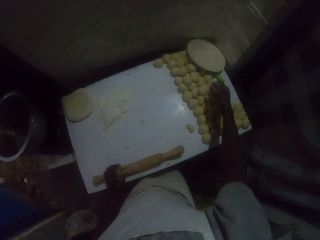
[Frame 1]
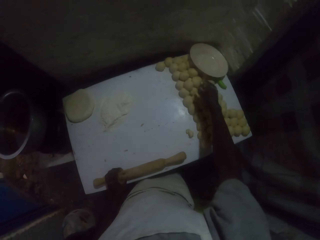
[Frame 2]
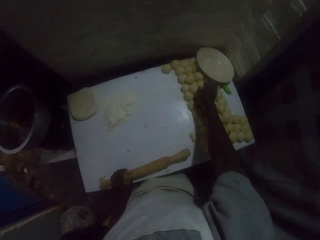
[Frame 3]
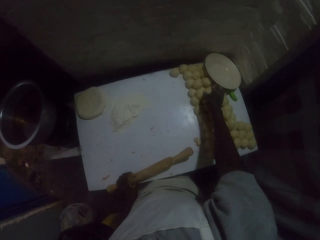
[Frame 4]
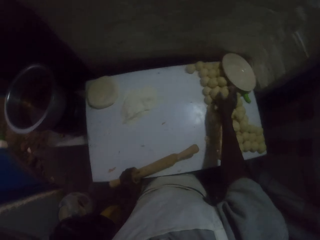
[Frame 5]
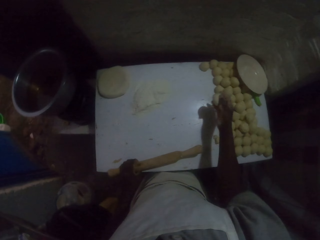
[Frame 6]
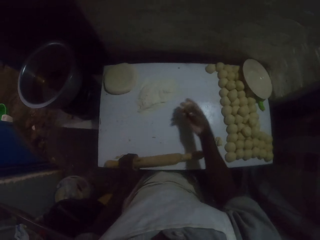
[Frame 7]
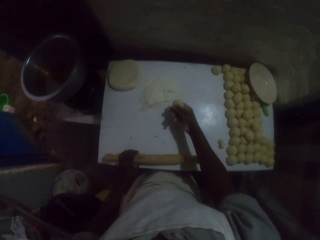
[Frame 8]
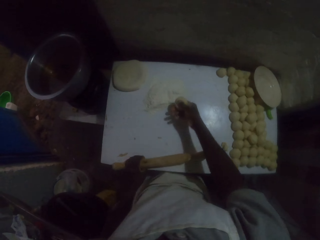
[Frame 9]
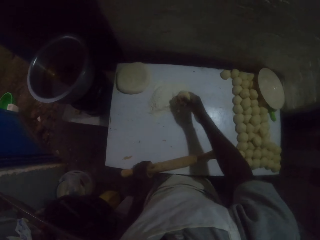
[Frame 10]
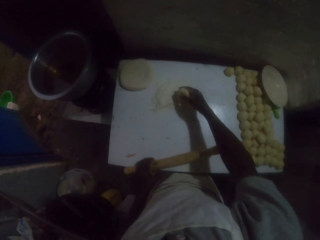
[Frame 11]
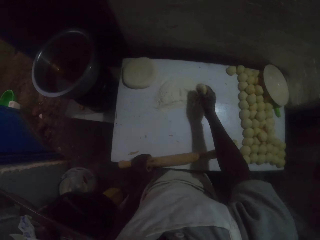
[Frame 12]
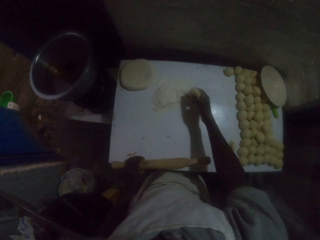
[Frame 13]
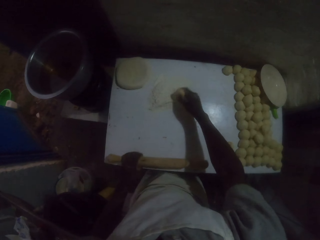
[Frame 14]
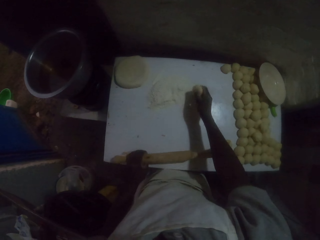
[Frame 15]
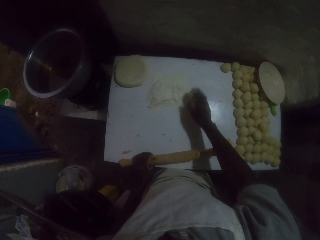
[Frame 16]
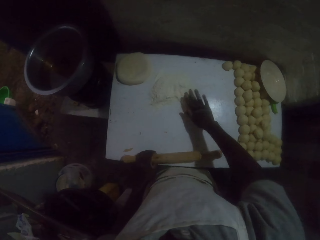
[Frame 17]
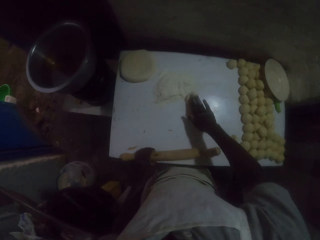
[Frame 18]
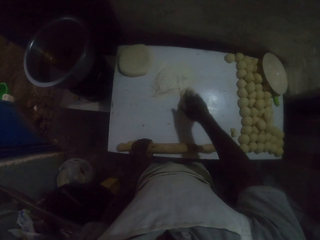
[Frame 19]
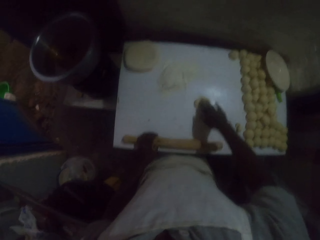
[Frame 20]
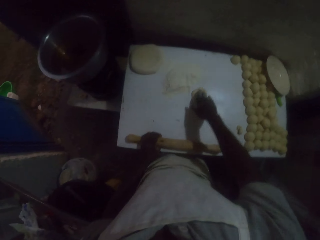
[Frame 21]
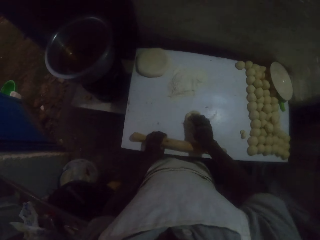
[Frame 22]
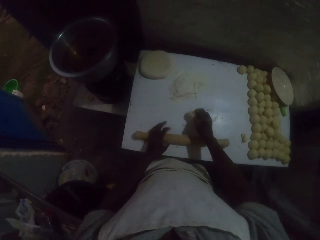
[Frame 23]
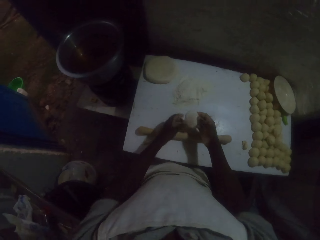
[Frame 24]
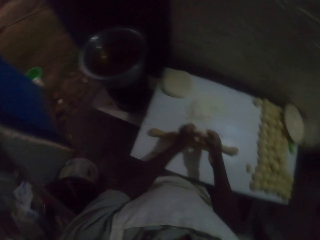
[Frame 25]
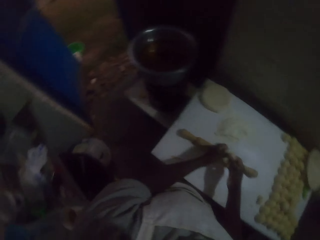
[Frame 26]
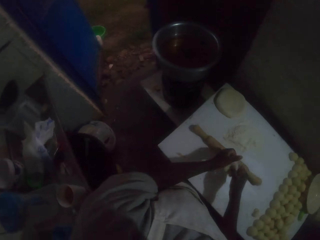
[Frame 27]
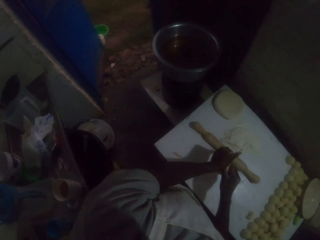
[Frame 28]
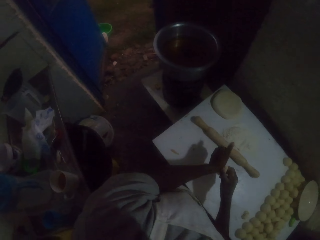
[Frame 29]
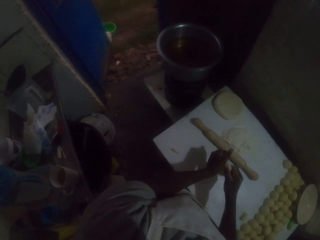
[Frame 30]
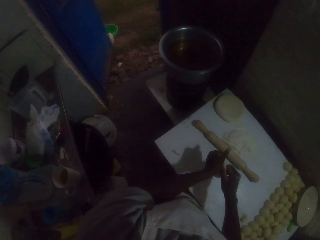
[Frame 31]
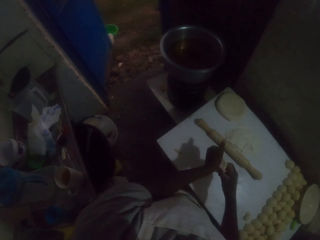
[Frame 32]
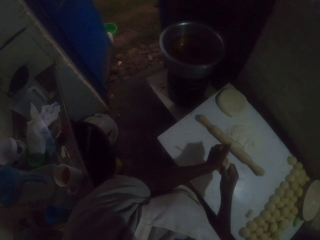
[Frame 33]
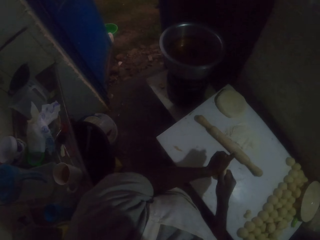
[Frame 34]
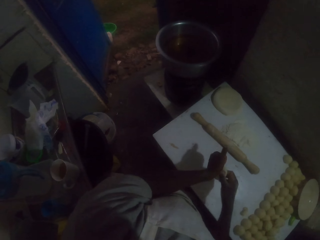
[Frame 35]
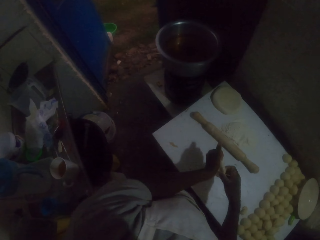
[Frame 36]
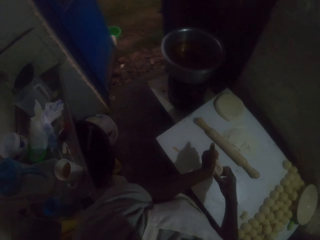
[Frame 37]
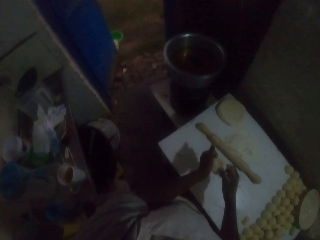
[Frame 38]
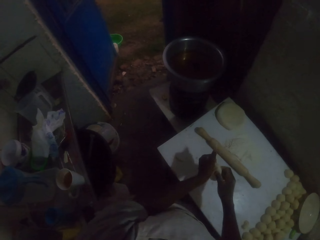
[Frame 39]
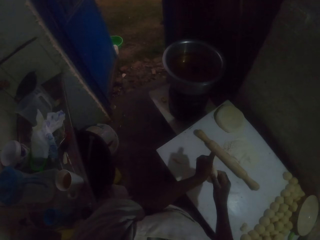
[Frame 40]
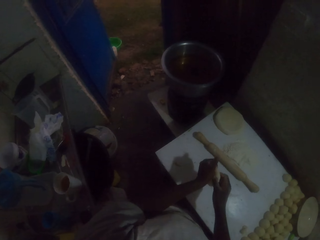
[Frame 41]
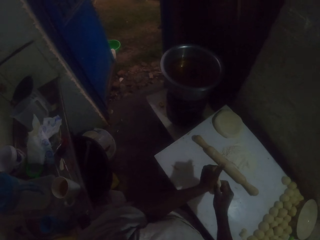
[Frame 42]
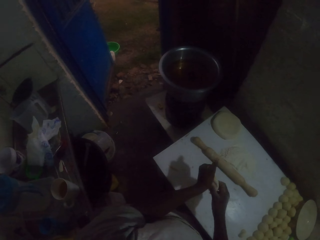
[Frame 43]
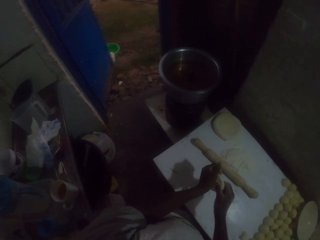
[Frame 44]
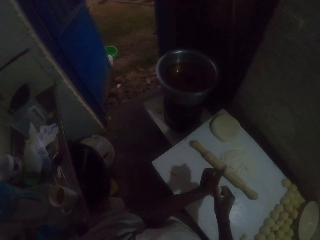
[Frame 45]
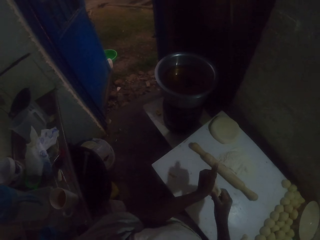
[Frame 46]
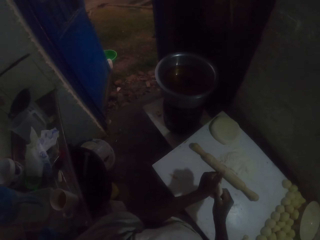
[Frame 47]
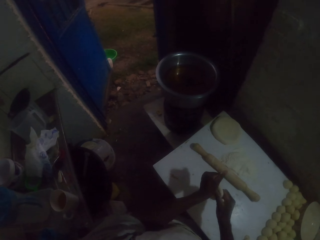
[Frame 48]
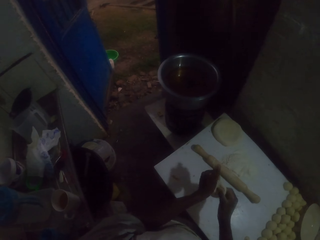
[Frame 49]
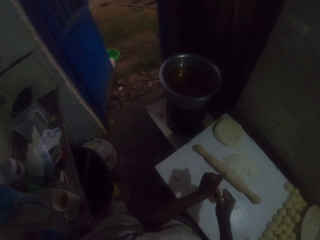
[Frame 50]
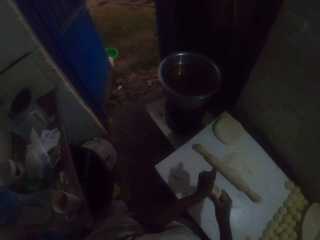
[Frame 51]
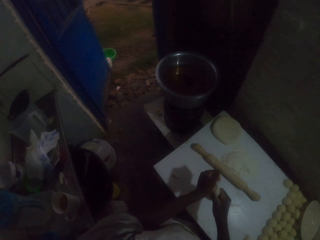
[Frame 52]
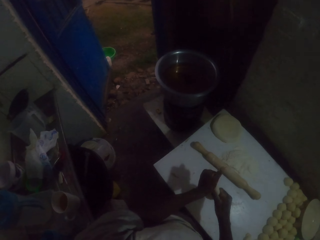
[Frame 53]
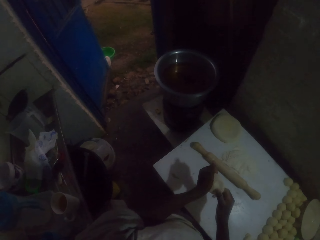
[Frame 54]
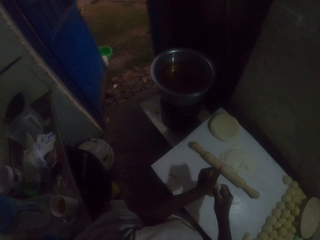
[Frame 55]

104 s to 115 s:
The camera wearer picks a dough roll on the table with the right hand. He passes the dough through the flour. He rubs the flour on the table with the dough roll in the right hand. He shapes the dough with his hands.

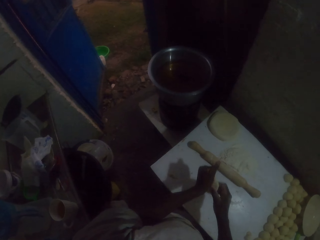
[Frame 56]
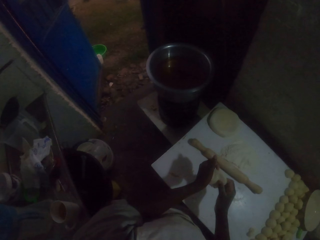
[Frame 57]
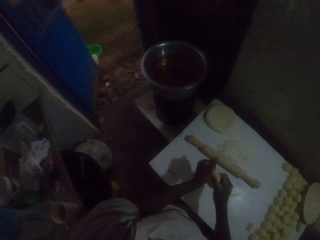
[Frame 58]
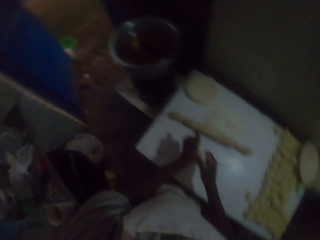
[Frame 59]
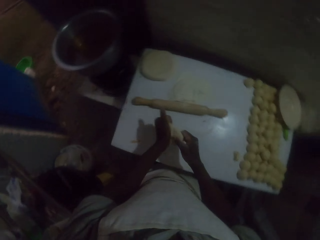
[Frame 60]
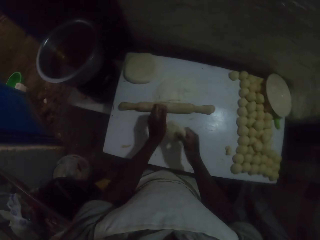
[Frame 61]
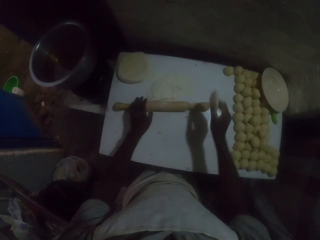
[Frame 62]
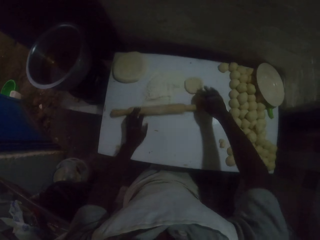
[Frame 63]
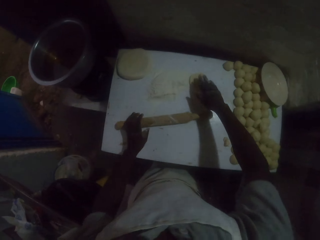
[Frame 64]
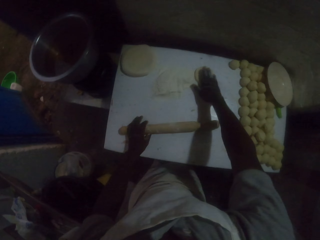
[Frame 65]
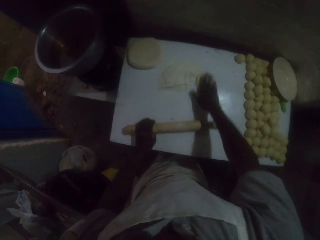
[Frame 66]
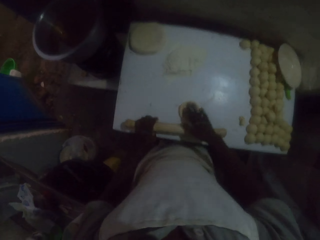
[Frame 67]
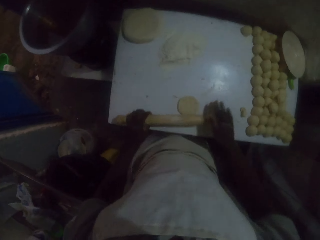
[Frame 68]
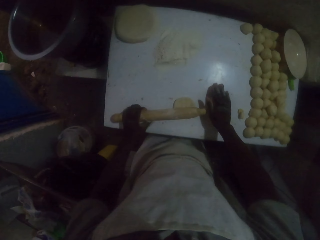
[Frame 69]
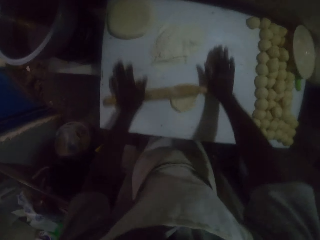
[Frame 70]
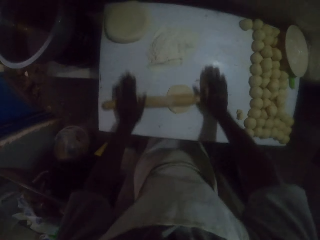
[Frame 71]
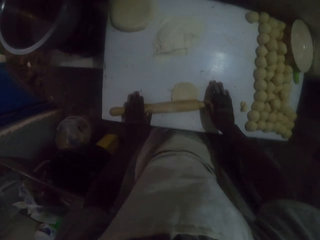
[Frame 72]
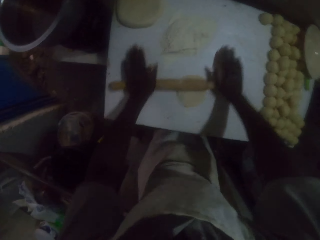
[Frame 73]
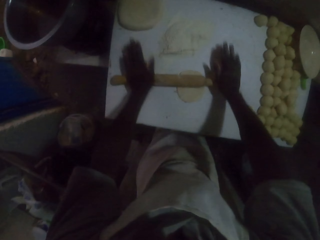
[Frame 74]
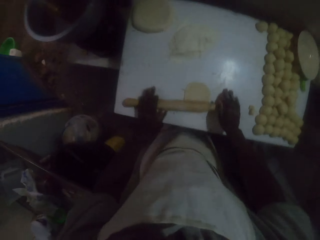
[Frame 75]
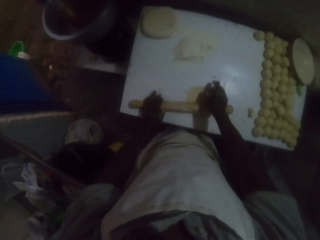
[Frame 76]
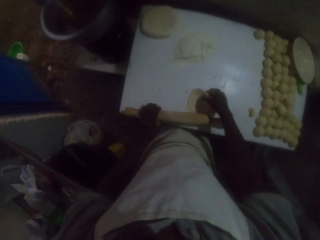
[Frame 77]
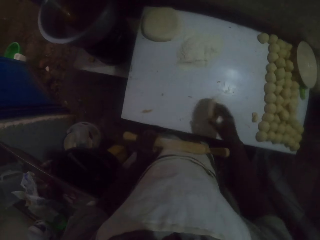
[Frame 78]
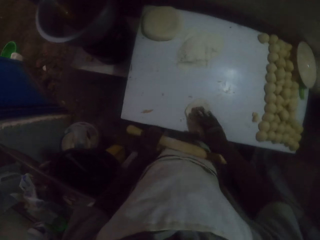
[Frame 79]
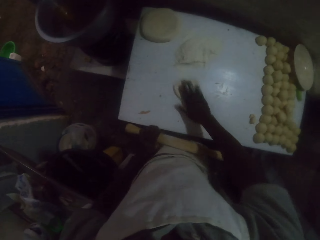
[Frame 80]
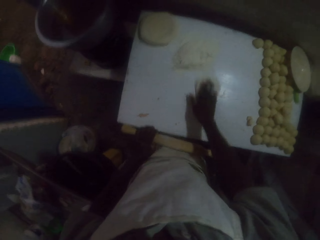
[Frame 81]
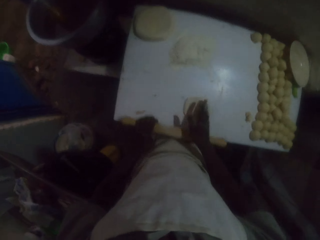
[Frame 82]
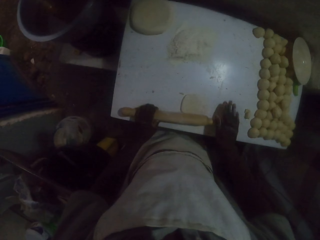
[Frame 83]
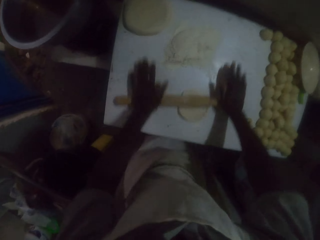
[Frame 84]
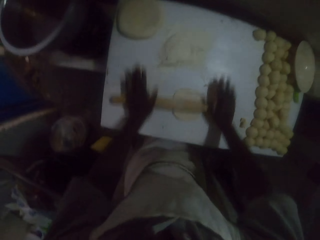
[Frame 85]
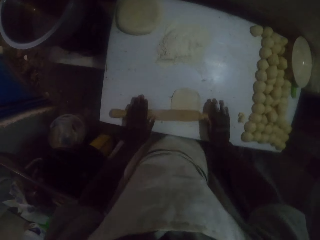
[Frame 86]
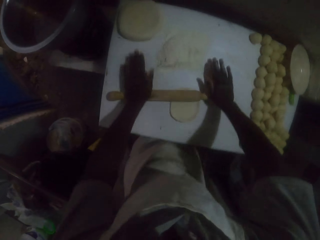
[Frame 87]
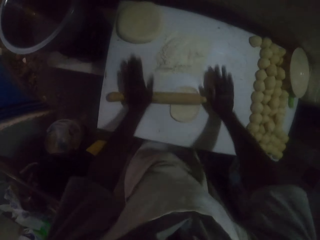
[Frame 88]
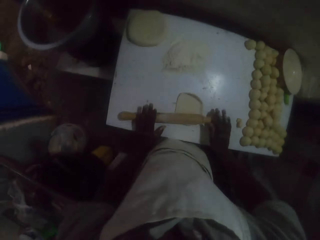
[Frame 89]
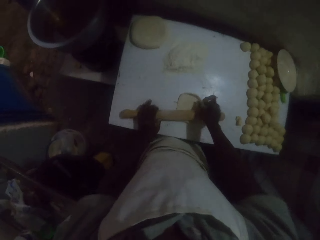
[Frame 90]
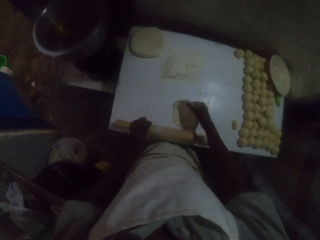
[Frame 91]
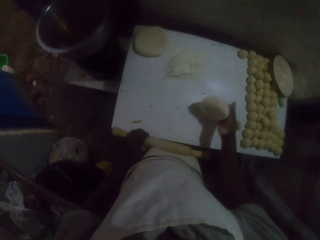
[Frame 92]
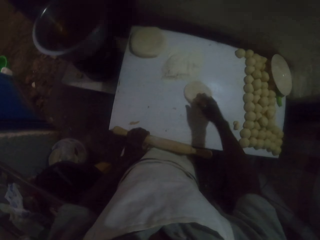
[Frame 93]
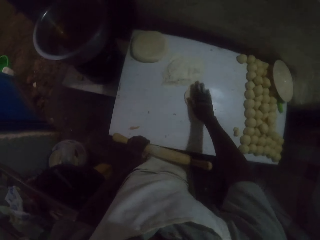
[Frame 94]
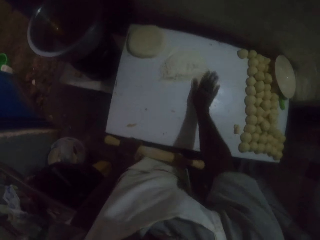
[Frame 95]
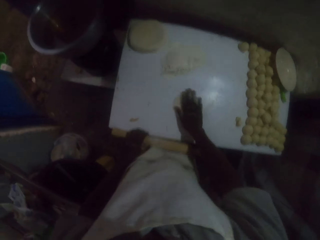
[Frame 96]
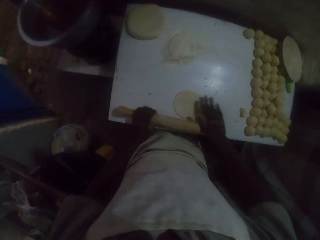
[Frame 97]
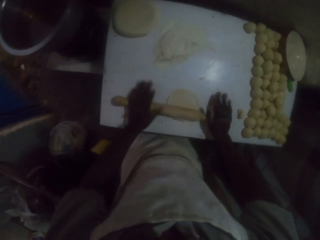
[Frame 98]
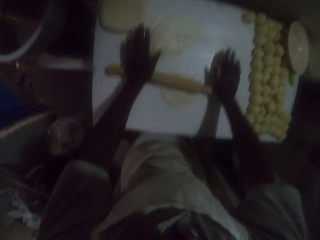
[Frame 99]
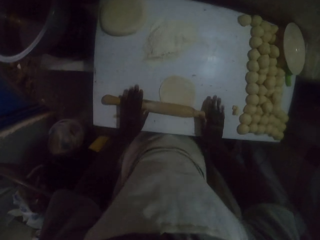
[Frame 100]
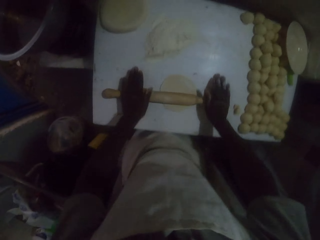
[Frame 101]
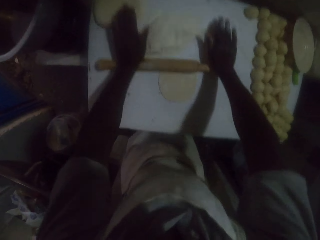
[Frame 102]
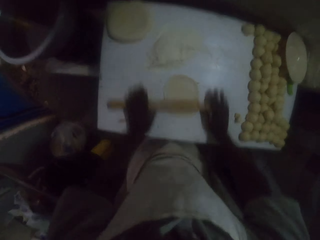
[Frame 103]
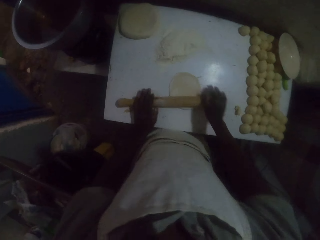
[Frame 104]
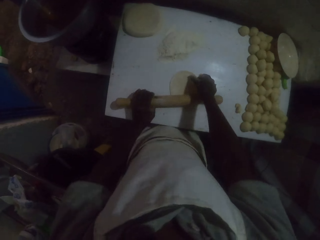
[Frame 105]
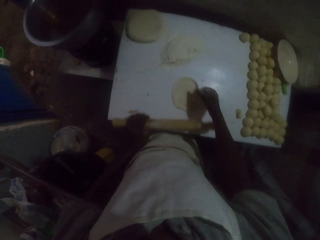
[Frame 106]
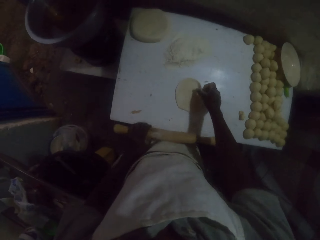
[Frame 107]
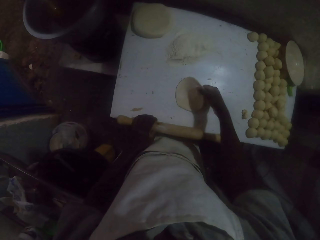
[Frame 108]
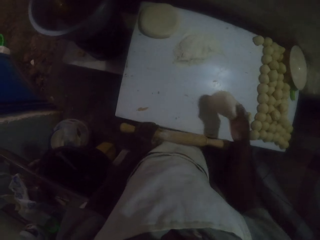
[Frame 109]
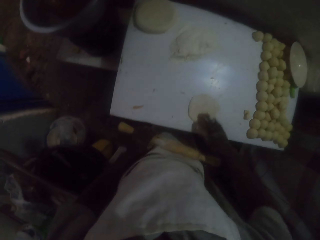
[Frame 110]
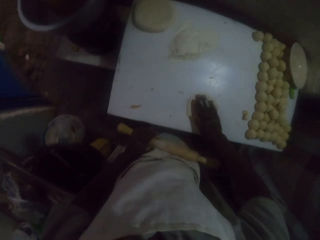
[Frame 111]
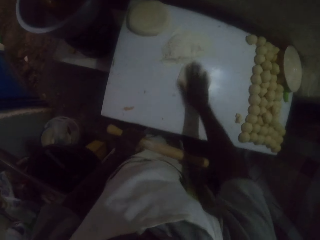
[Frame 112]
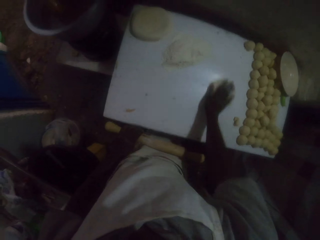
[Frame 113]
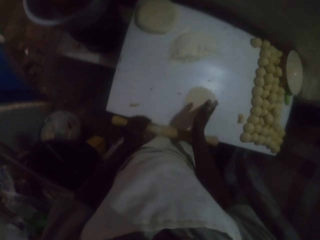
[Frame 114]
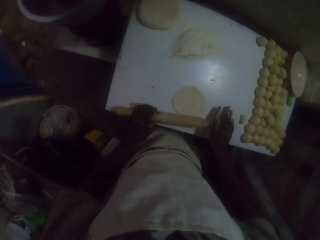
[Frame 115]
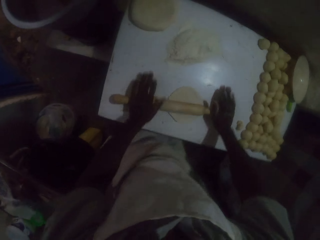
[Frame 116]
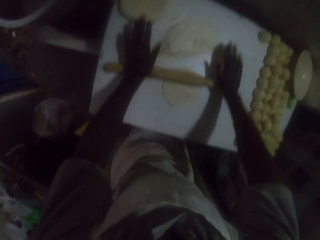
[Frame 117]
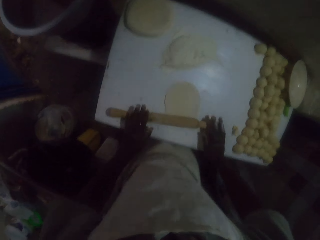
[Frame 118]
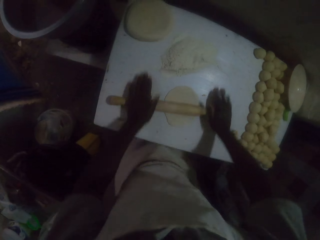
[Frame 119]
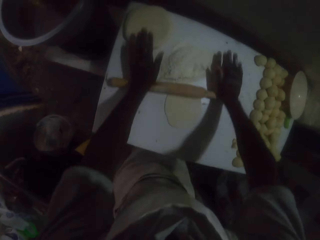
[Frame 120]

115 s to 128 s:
The camera wearer drops the dough on the table. They rub the flour on the table with the dough roll in the right hand. They roll the dough with the rolling pin. They turn the dough with the right hand. They roll the dough with the rolling pin. They turn the dough with the right hand. They roll the dough with the rolling pin. They turn the dough with the right hand. They rub the flour on the table with the dough roll in the right hand.
